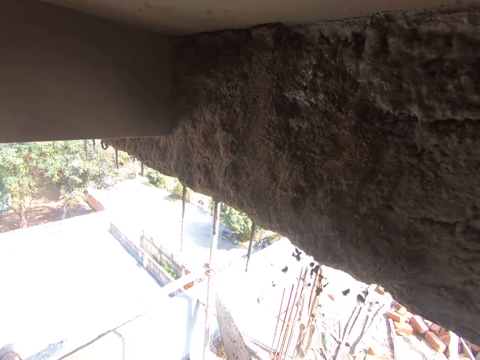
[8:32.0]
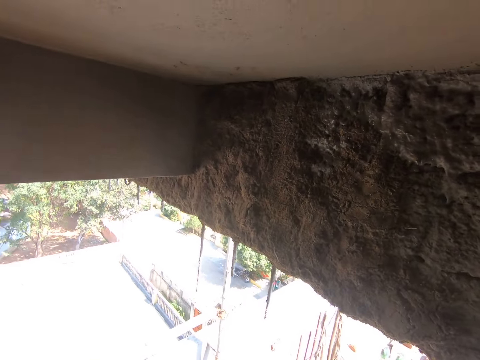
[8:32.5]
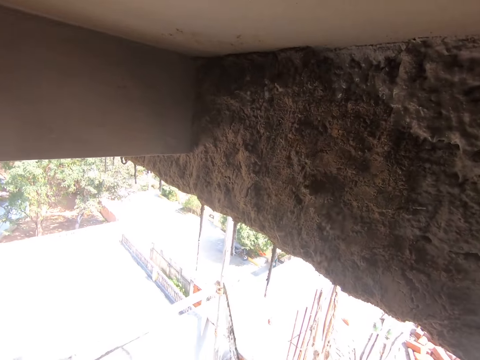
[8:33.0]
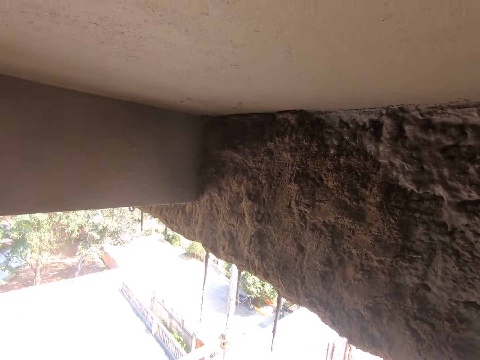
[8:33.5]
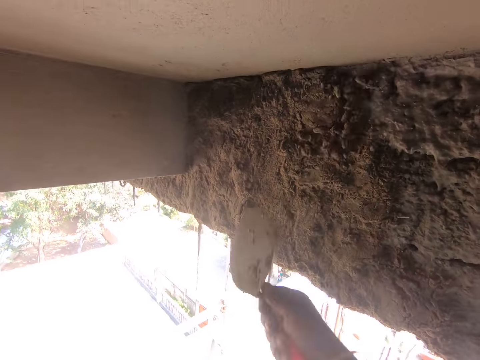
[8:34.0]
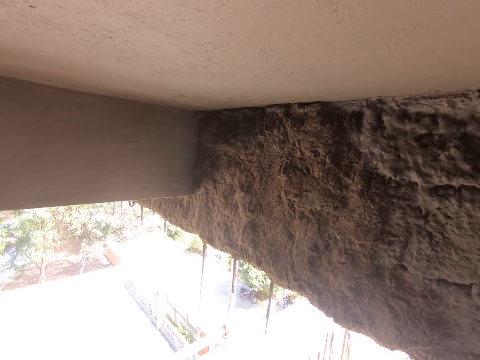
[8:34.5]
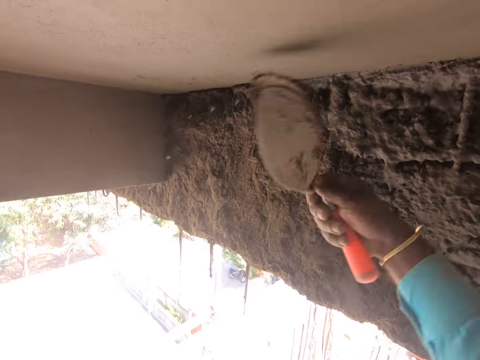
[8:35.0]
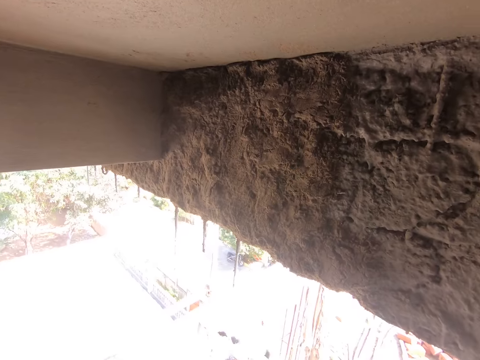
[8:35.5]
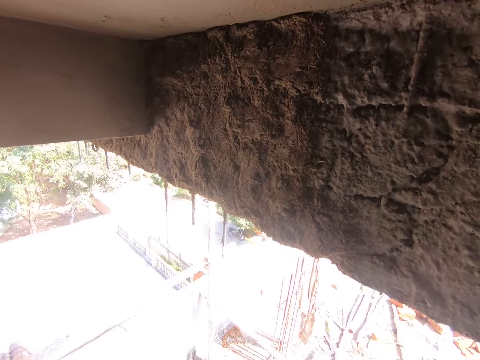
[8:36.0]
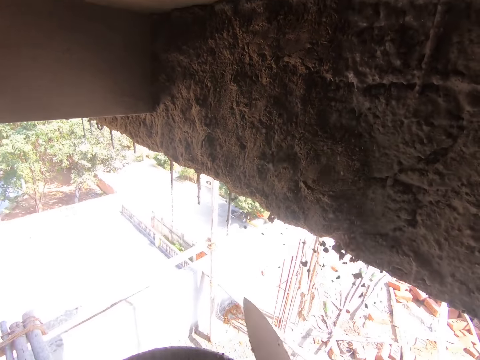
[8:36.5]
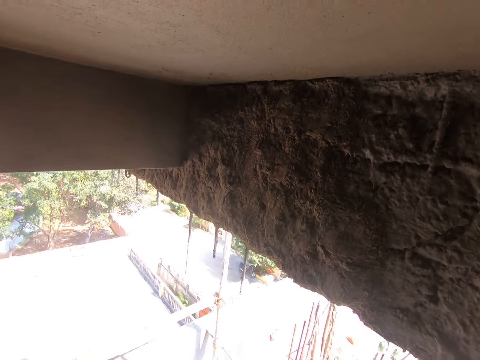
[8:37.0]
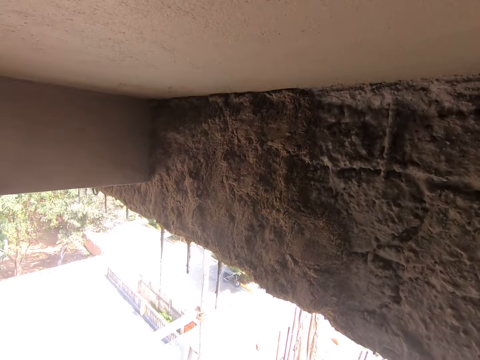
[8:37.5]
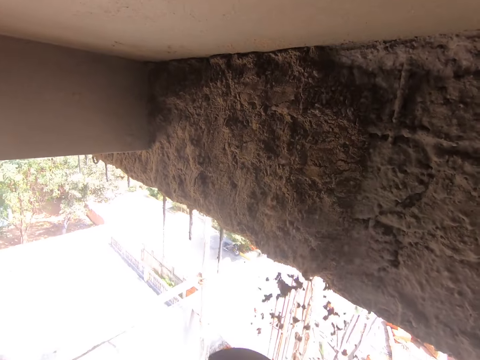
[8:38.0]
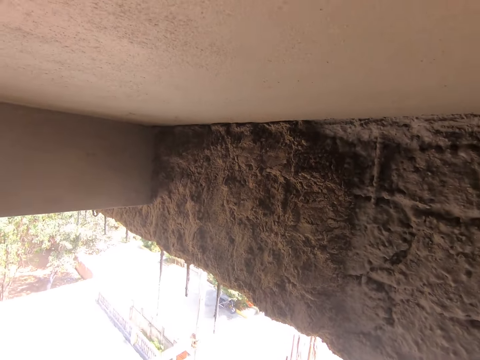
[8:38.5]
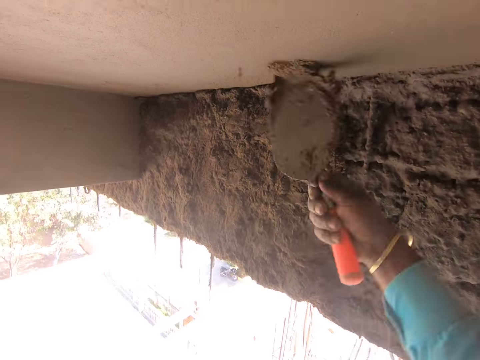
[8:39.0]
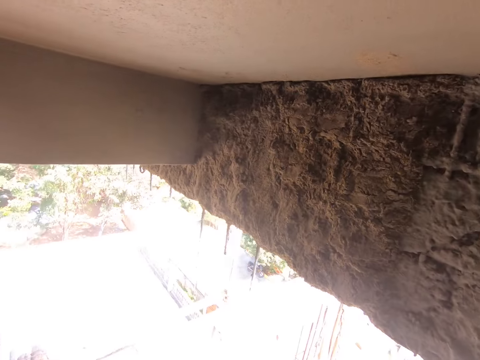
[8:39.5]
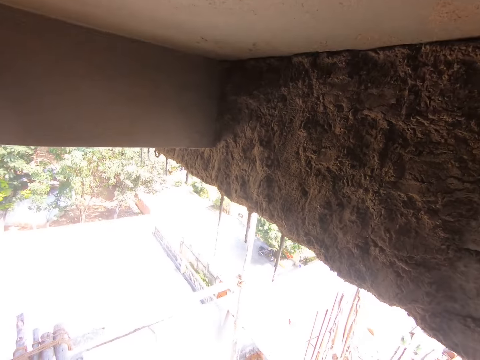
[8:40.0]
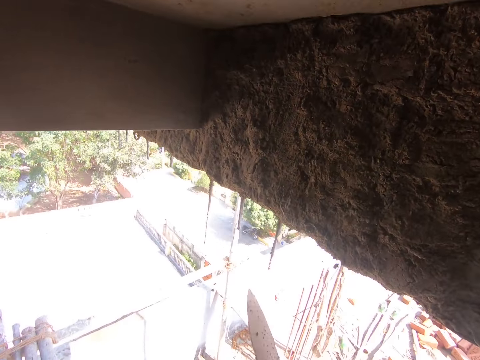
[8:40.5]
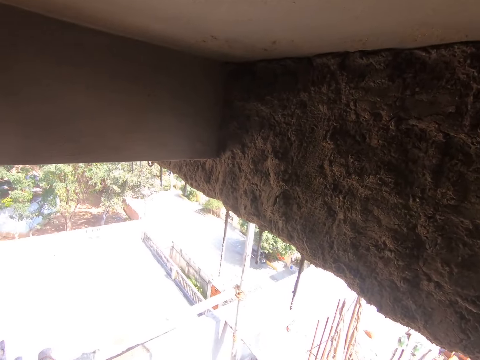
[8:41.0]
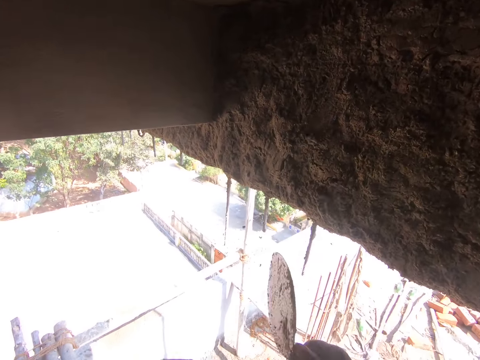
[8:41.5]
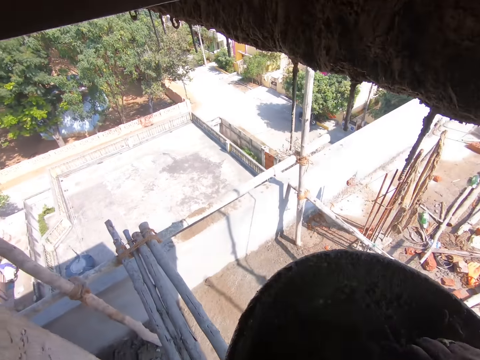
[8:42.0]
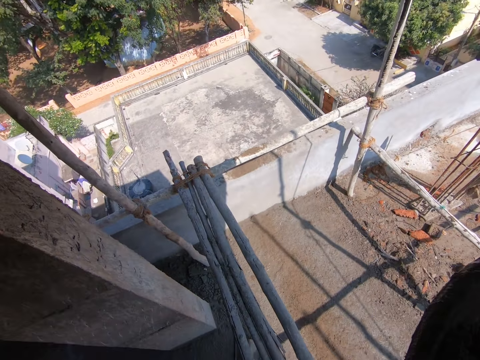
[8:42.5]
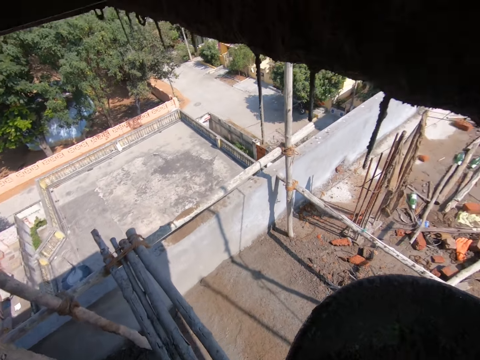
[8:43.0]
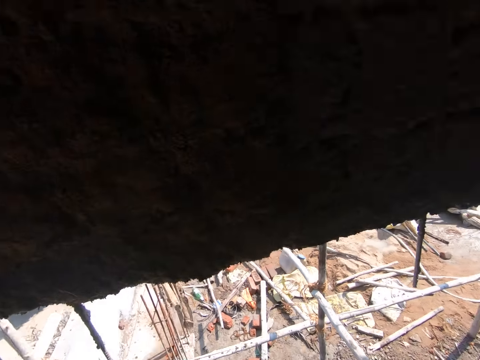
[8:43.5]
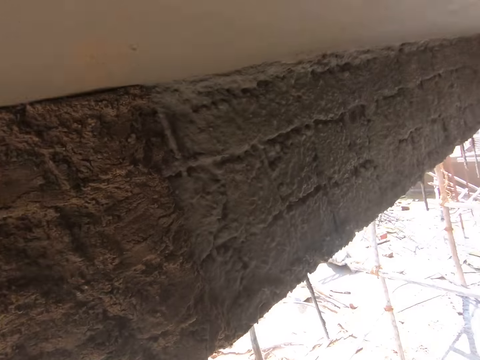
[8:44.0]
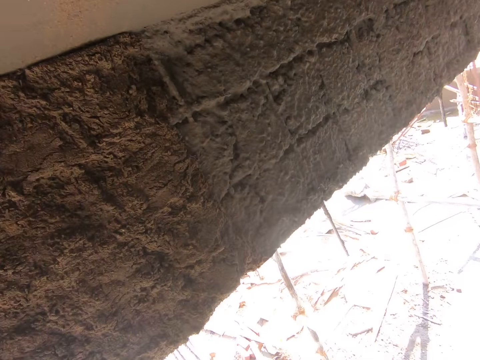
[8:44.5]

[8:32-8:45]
The camera wearer throws the concrete mix on the wall with the trowel in his right hand. He scoops the cement with the trowel. He pours the cement on the wall. He scoops the cement with the trowel. He pours the cement on the wall. He scoops the cement with the trowel. He pours the cement on the wall. He scoops the cement with the trowel. He pours the cement on the wall. He scoops the cement with the trowel. He pours the cement on the wall. He scoops the cement with the trowel. He pours the cement on the wall. He gathers the concrete mix in the pan with the trowel in his right hand. He looks around. He throws the concrete mix on the wall with the trowel in his right hand.

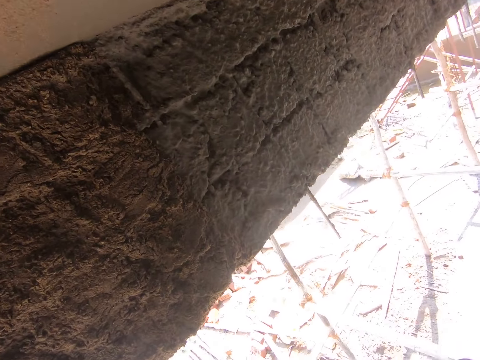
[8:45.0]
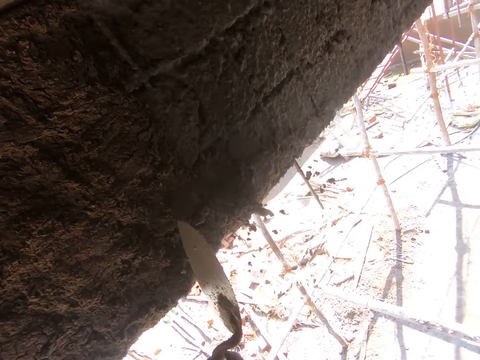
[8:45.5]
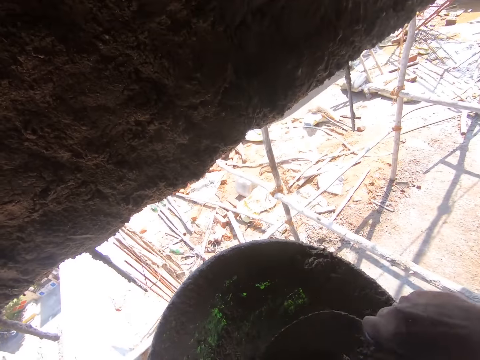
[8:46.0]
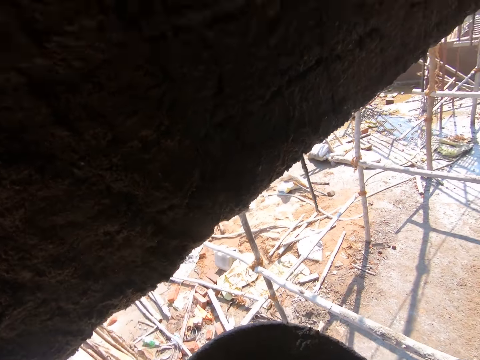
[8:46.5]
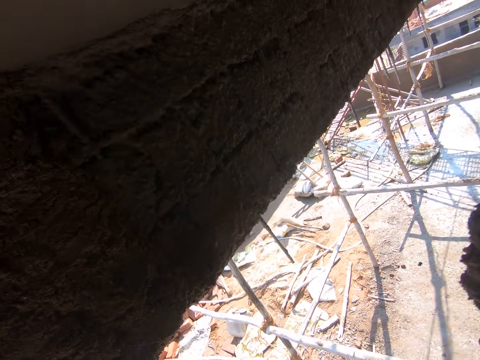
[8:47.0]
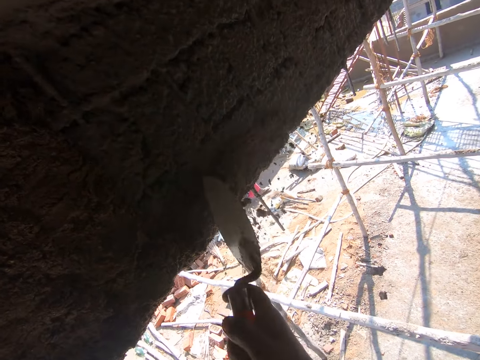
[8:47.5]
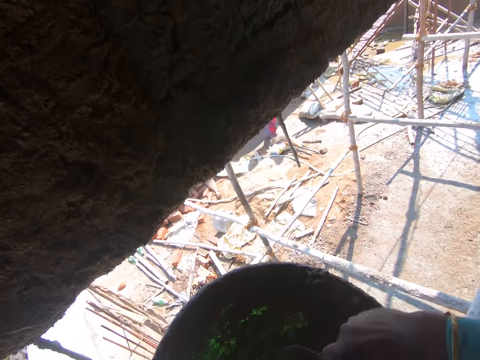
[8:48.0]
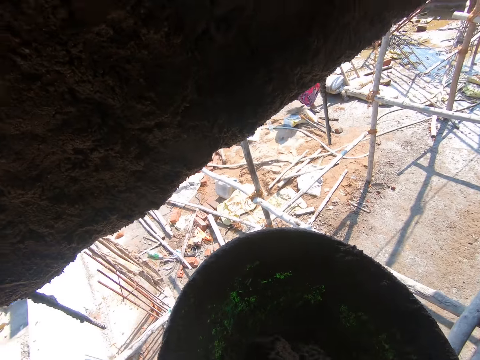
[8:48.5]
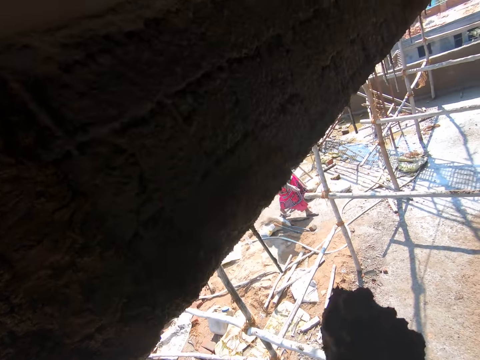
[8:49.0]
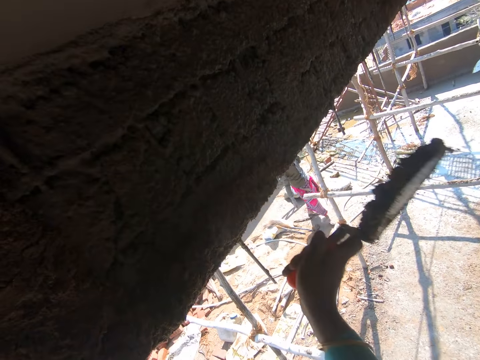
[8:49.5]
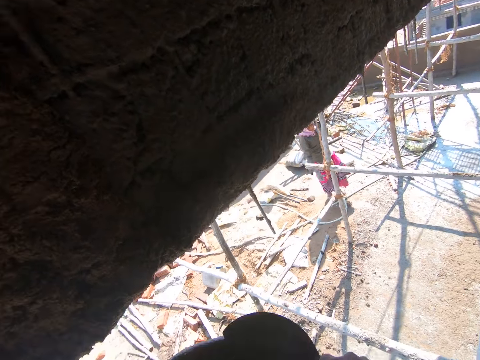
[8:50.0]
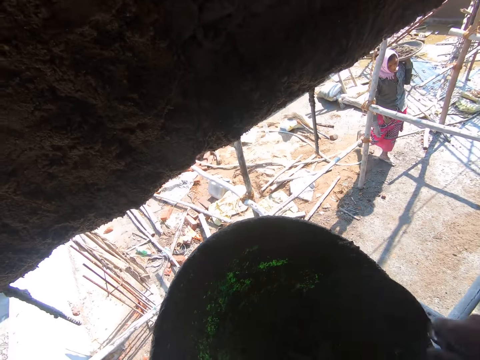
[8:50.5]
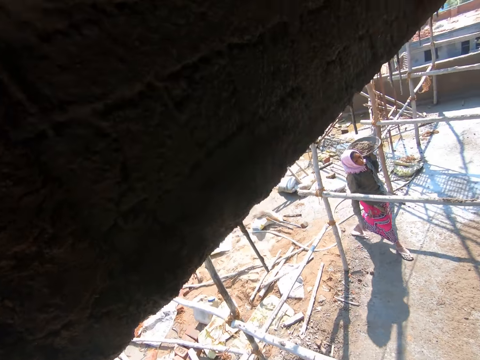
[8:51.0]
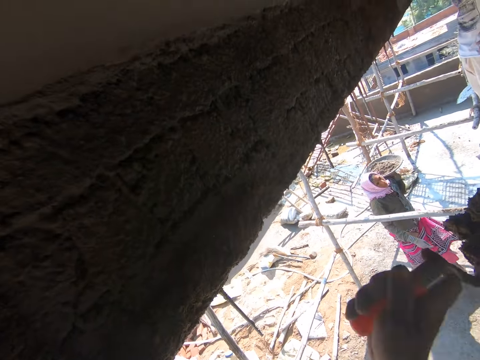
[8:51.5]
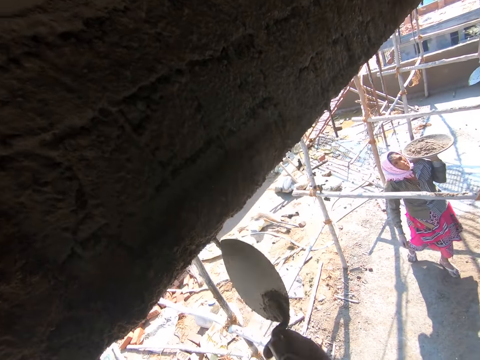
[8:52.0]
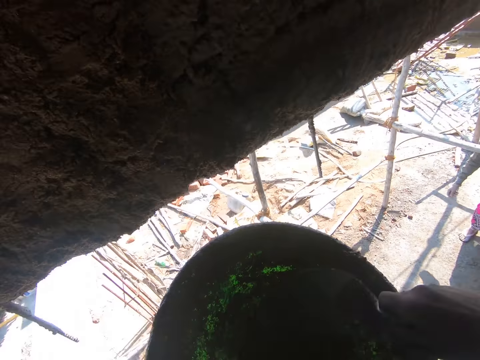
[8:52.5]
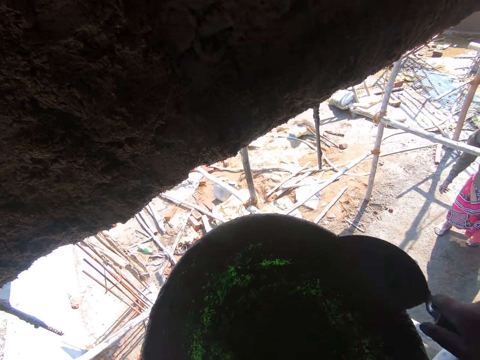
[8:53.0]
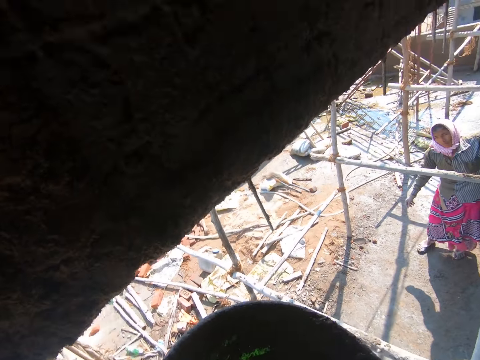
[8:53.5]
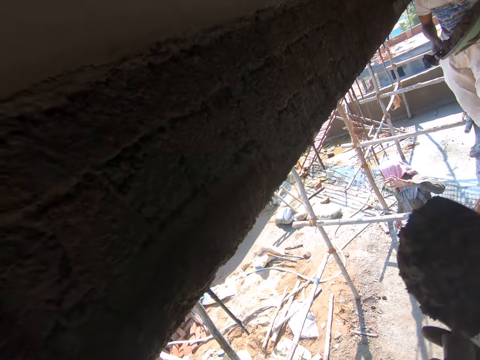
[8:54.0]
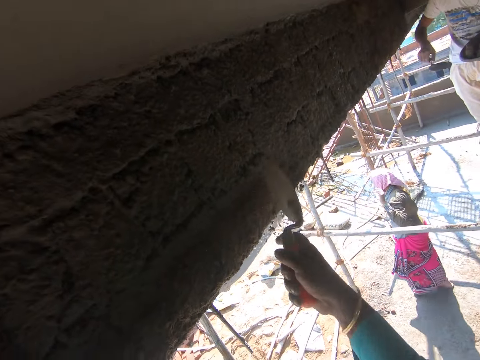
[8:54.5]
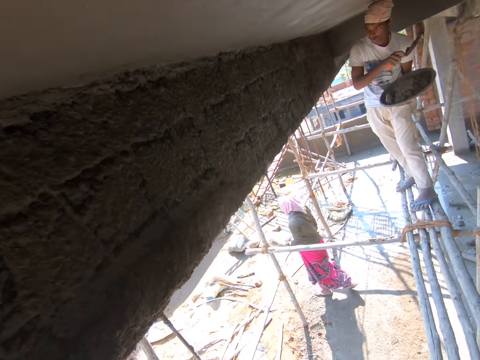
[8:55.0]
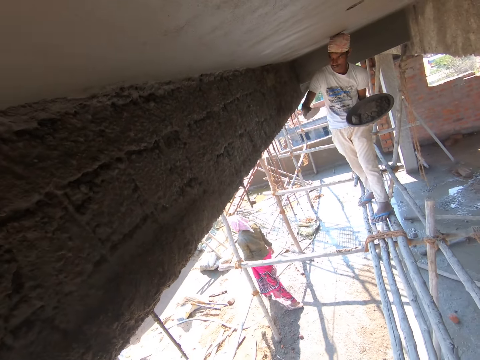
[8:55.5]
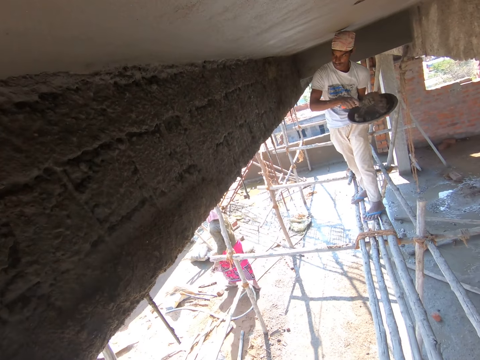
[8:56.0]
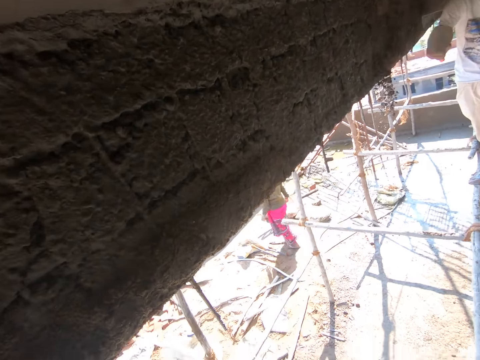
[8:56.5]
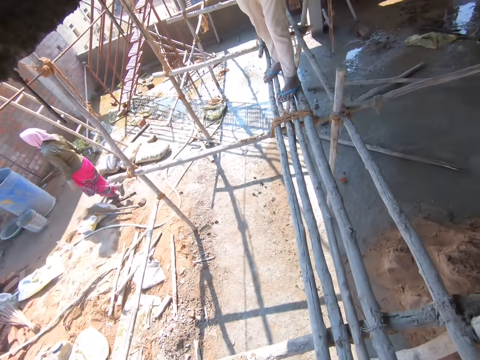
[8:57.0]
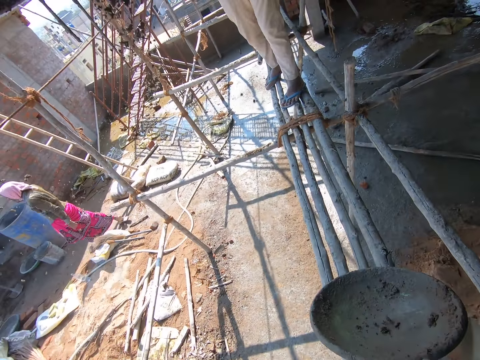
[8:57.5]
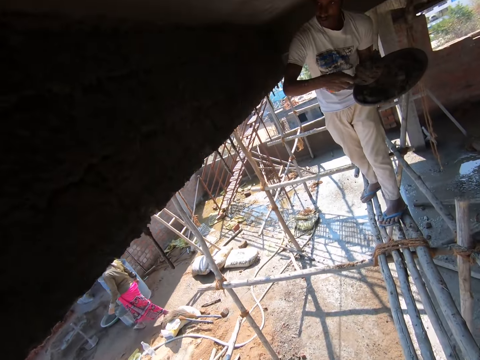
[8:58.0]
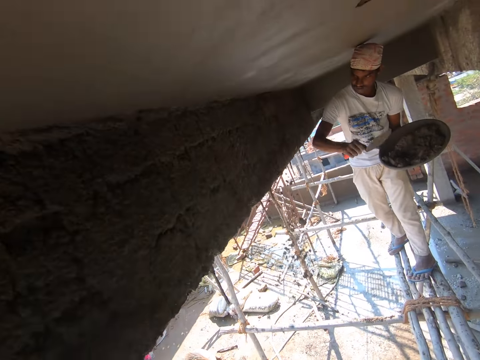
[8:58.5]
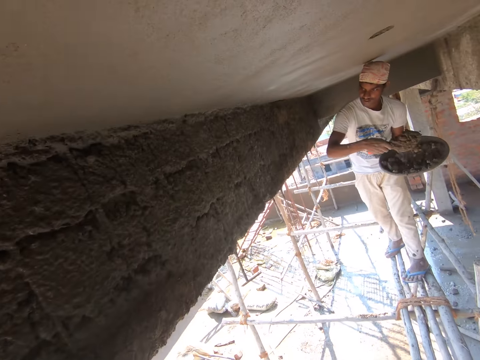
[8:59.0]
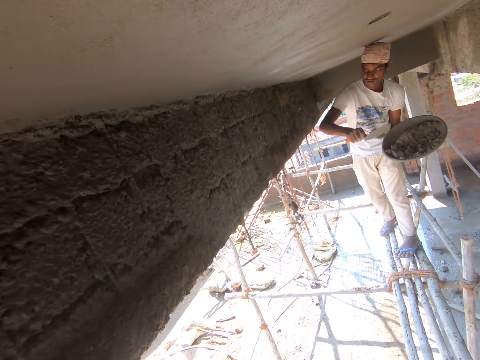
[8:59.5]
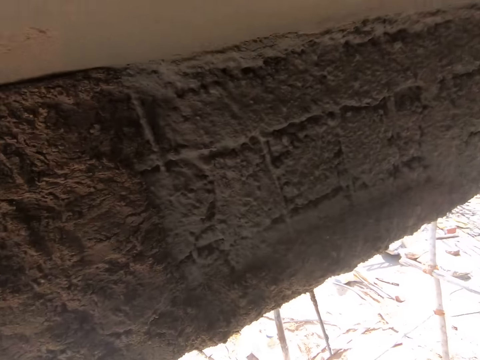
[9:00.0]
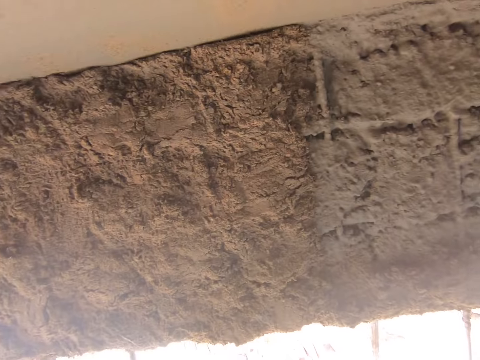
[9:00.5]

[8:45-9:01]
The camera wearer gathers the concrete mix in the pan with the trowel in his right hand. He throws the concrete mix on the wall with the trowel in his right hand. He gathers the concrete mix in the pan with the trowel in his right hand. He throws the concrete mix on the wall with the trowel in his right hand. A woman walks towards a man with the pan in her left hand. The camera wearer gathers the concrete mix in the pan with the trowel in his right hand. He throws the concrete mix on the wall with the trowel in his right hand. He takes the concrete mix from the pan with the trowel in his right hand. The man collects the pan from the woman with both hands. The camera wearer throws the concrete mix on the wall with the trowel in his right hand. The man takes the concrete mix with the trowel on his right hand from the pan in his left hand. The camera wearer looks around. The man throws the concrete mix on the wall with the trowel in his right hand, takes the concrete mix with the trowel on his right hand from the pan in his left hand, and throws the concrete mix on the wall with the trowel in his right hand. The camera wearer drops the pan on the scaffold with his right hand. The man throws the concrete mix on the wall with the trowel in his right hand. He takes the concrete mix with the trowel on his right hand from the pan in his left hand. The camera wearer looks around. The man throws the concrete mix on the wall with the trowel in his right hand.
